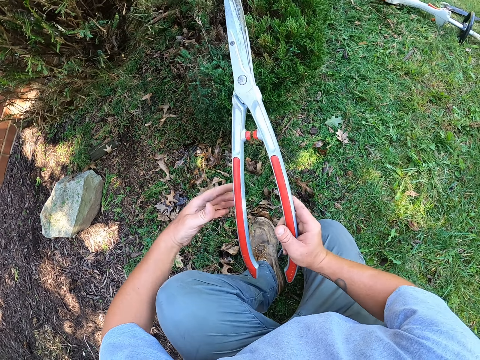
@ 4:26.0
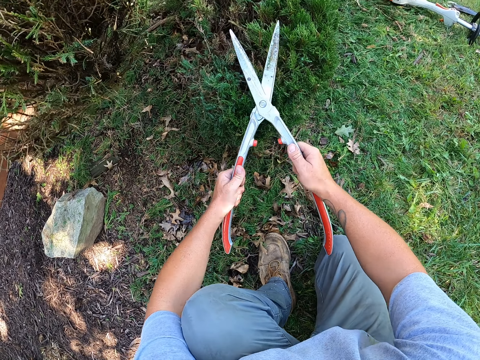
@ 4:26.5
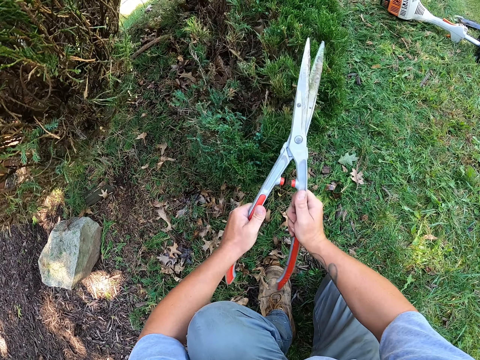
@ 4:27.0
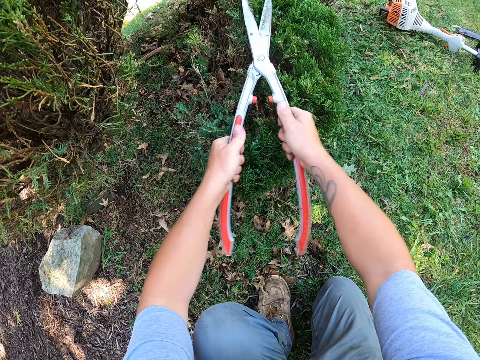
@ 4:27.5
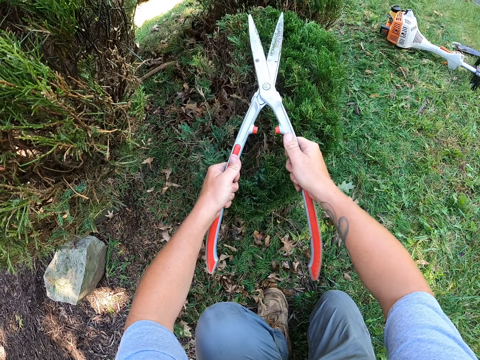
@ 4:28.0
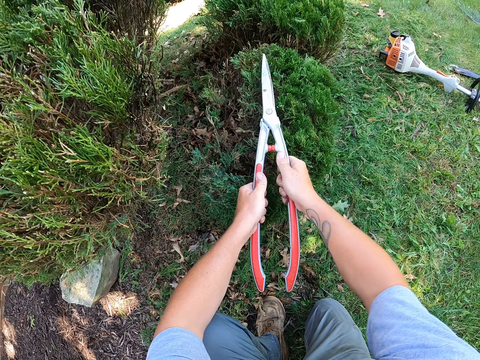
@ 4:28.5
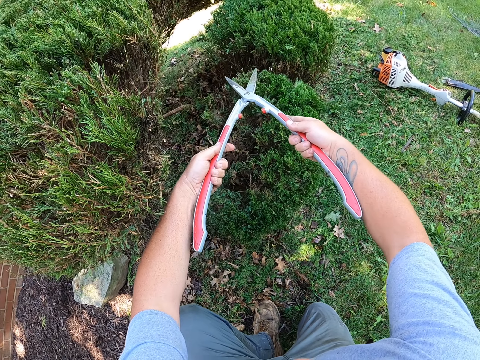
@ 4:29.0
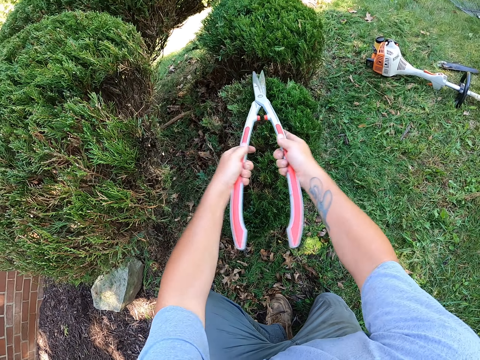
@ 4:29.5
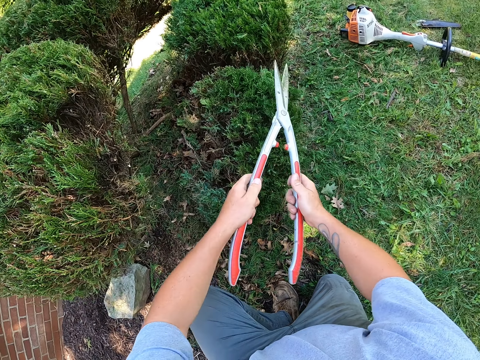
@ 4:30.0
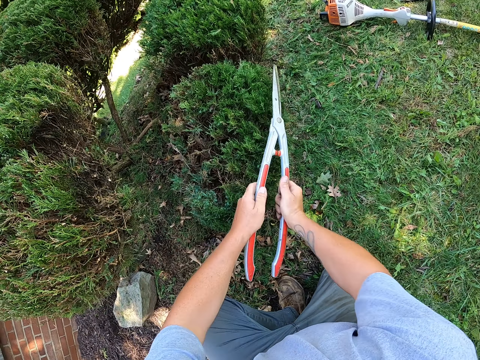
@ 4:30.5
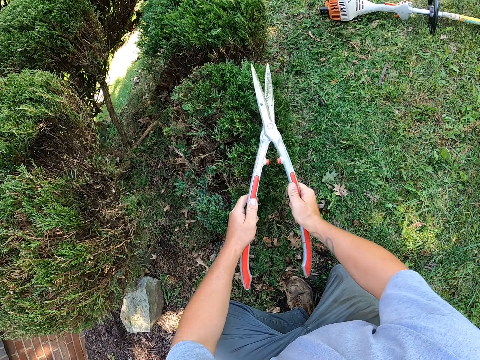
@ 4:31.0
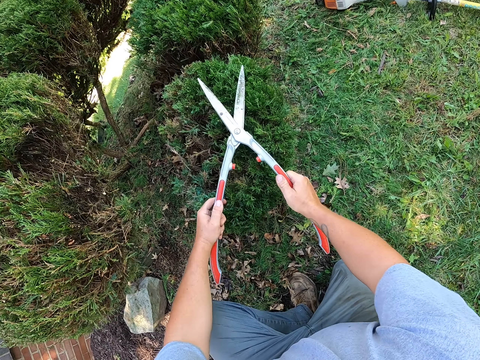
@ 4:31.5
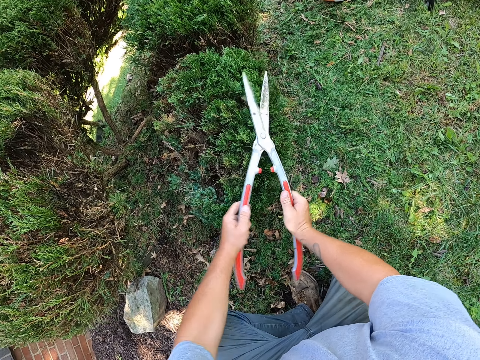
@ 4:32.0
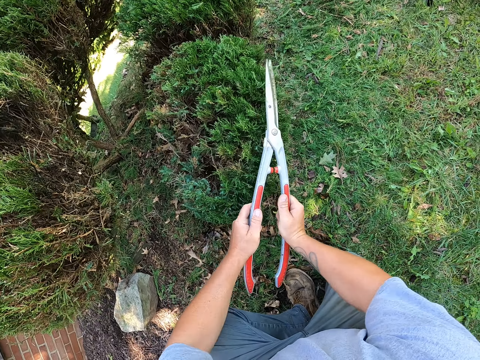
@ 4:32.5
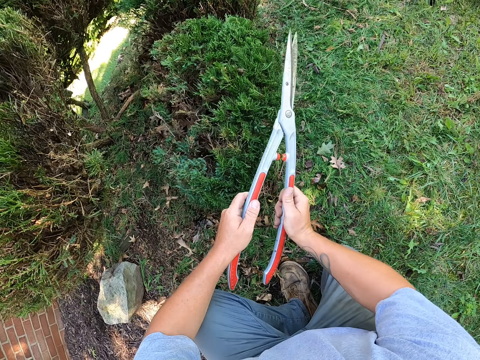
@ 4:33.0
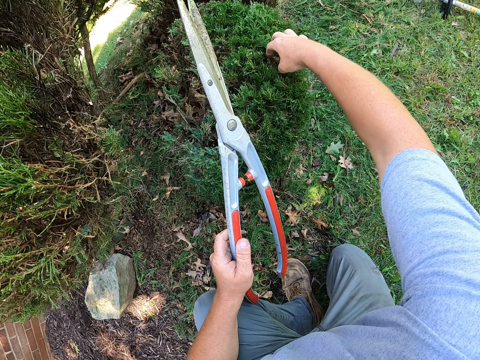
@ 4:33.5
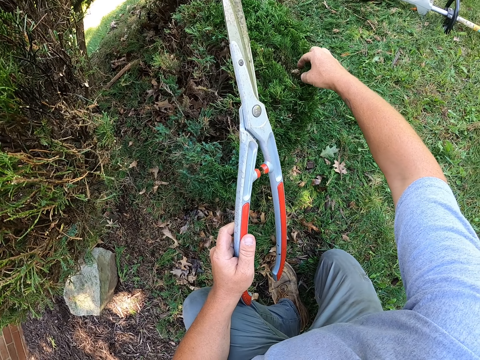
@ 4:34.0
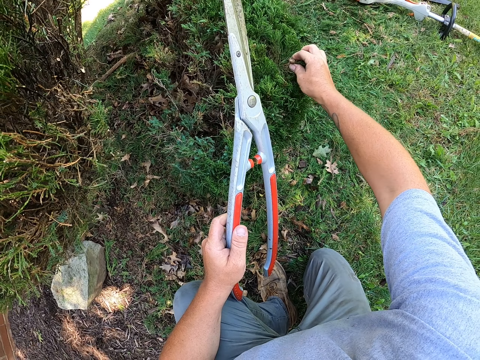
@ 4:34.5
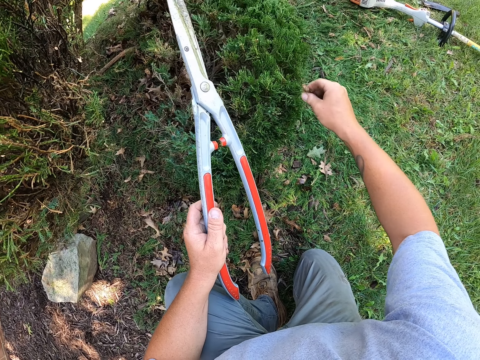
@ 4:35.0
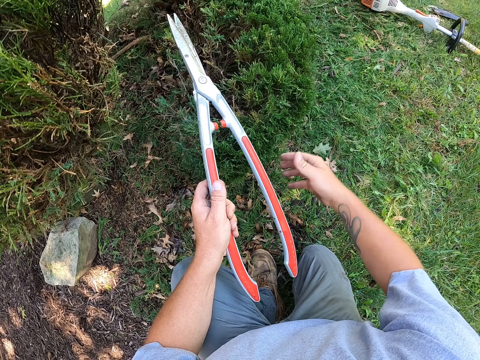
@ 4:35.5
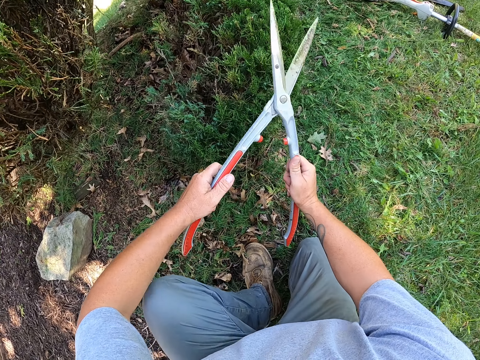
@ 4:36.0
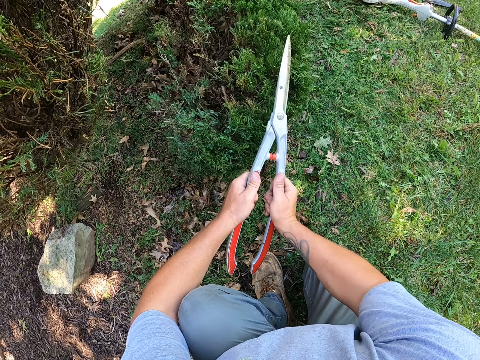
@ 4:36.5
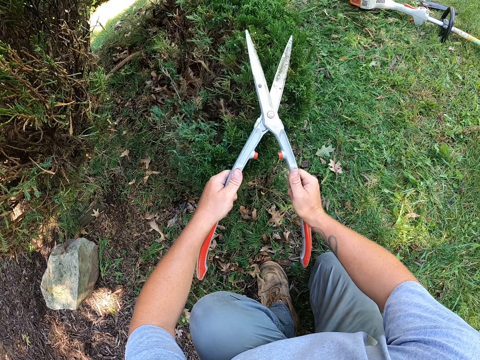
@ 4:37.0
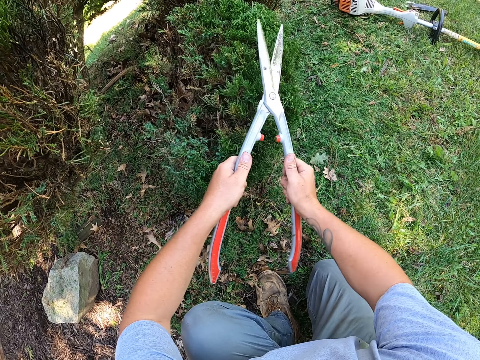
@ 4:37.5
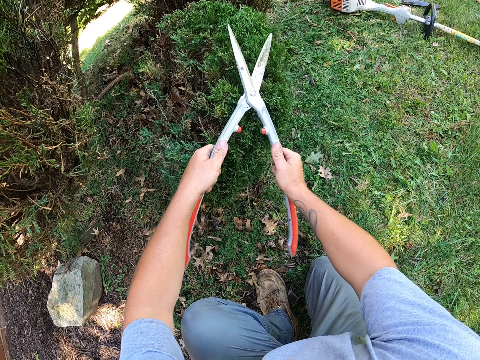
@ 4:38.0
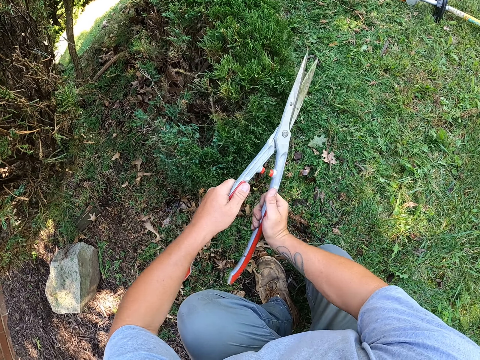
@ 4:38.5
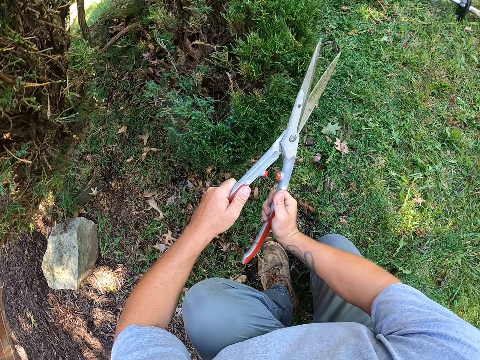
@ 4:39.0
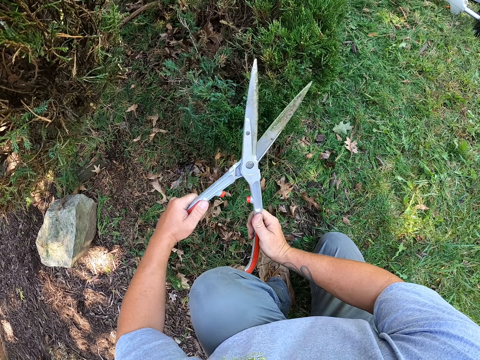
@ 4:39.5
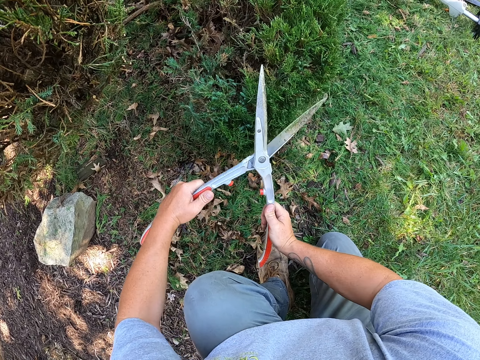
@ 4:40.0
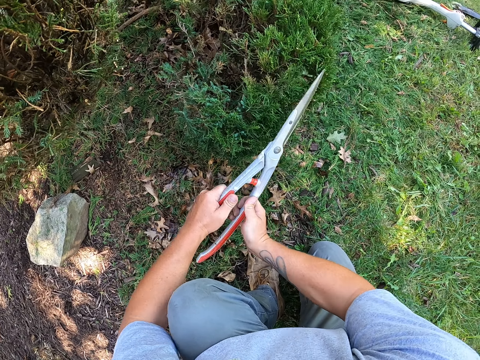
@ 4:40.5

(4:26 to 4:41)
The camera wearer trims the shrubs with secateurs. He removes unwanted leaves from the flower with his hand. He trims the shrubs with the secateurs.

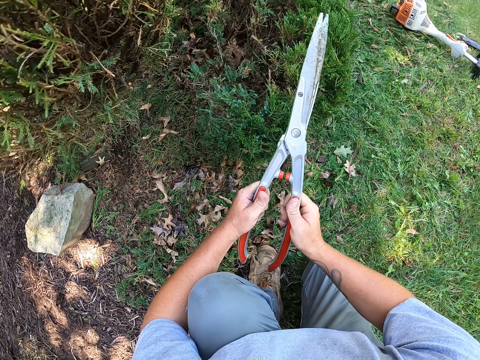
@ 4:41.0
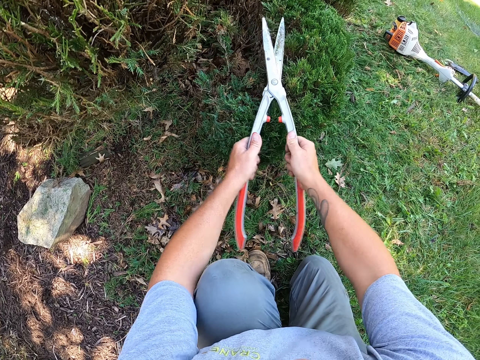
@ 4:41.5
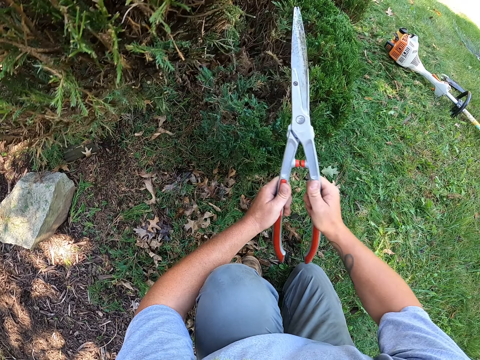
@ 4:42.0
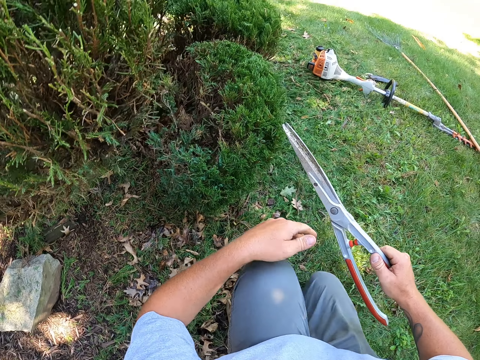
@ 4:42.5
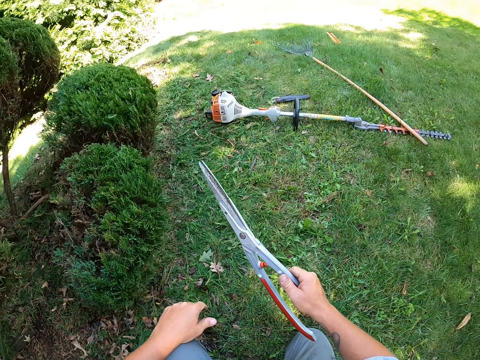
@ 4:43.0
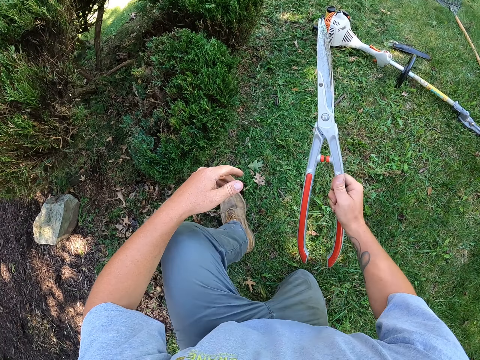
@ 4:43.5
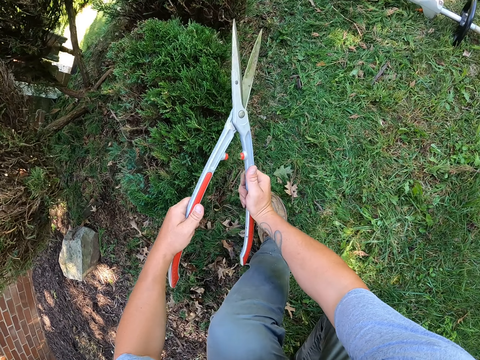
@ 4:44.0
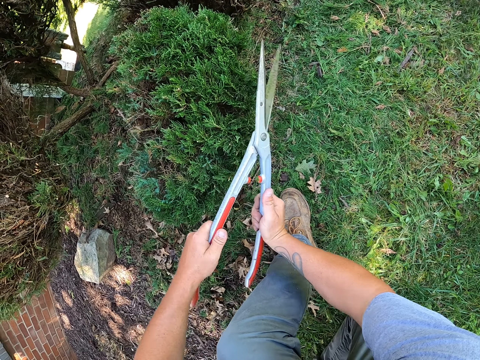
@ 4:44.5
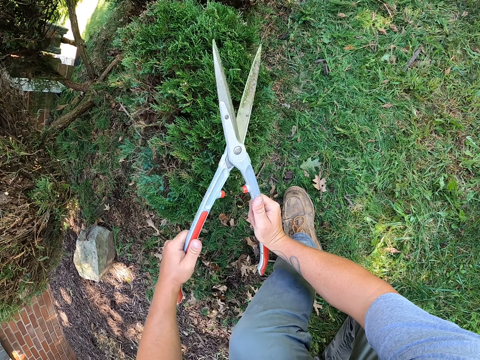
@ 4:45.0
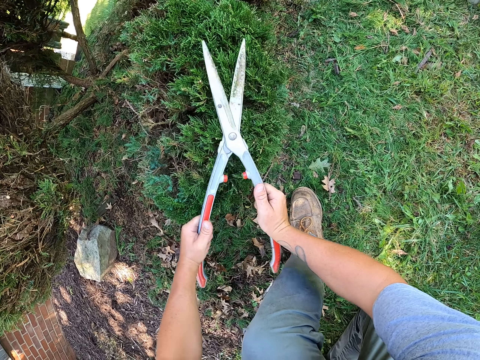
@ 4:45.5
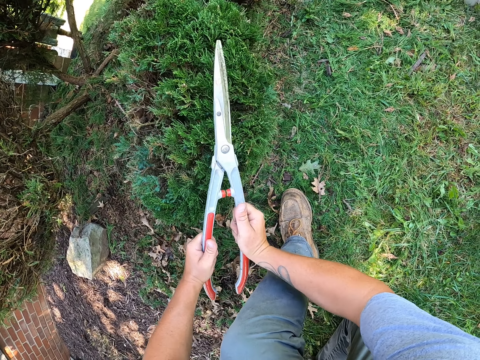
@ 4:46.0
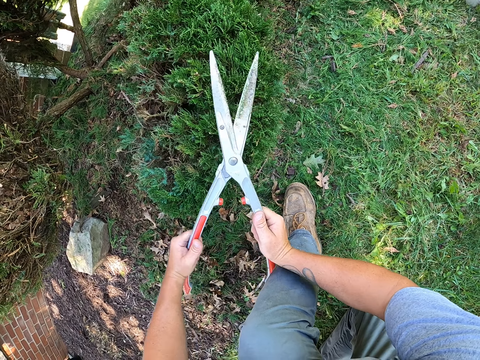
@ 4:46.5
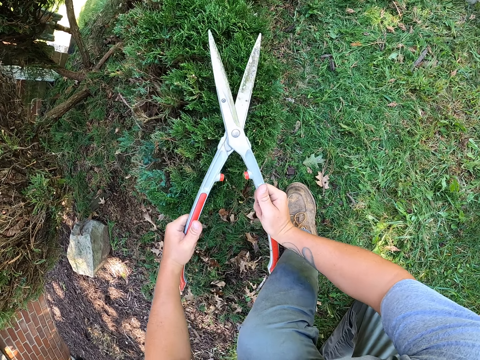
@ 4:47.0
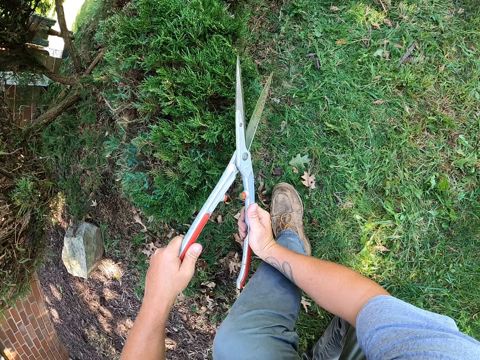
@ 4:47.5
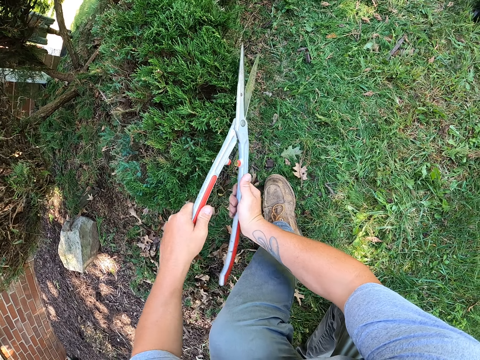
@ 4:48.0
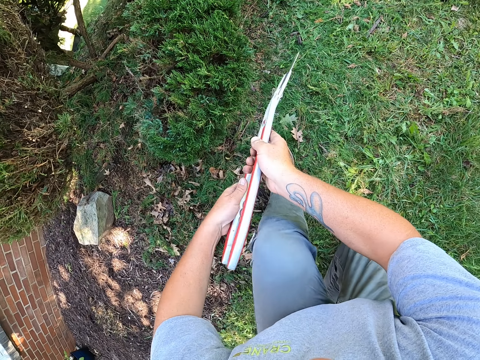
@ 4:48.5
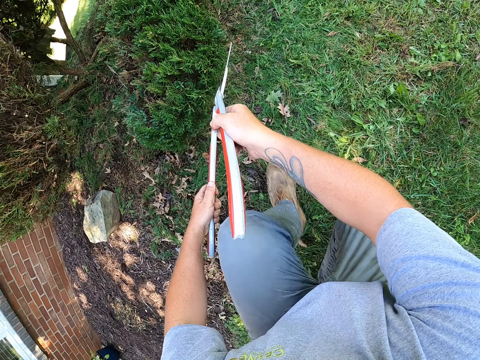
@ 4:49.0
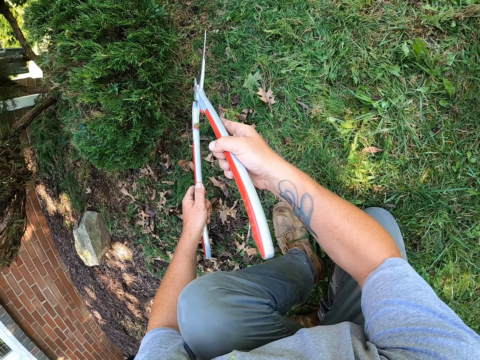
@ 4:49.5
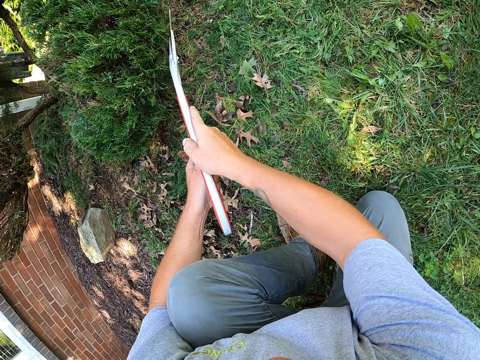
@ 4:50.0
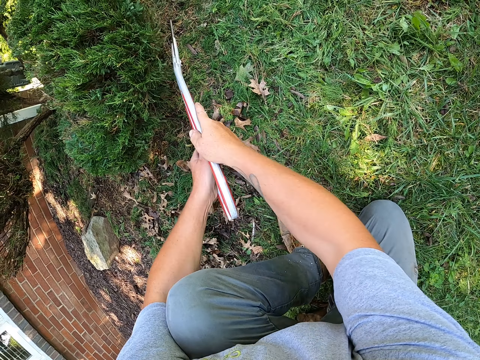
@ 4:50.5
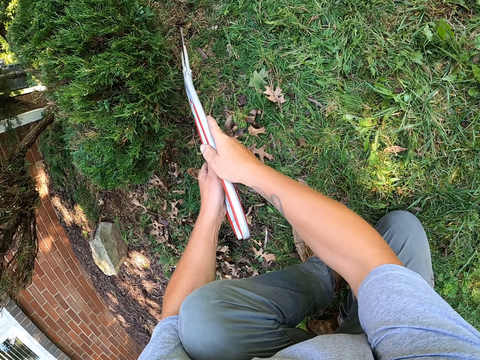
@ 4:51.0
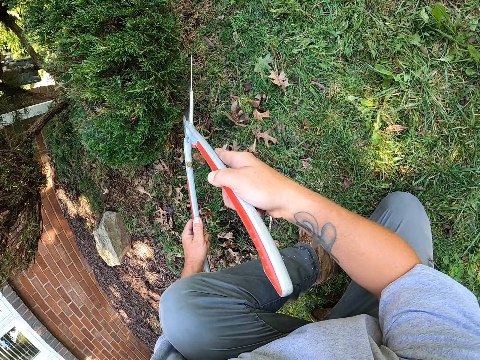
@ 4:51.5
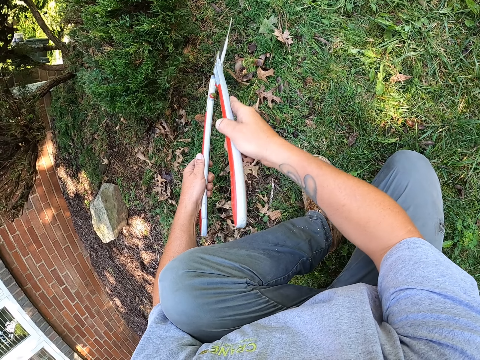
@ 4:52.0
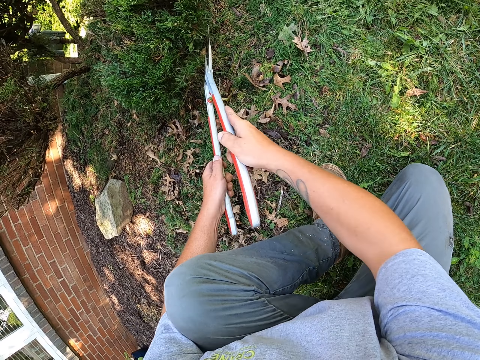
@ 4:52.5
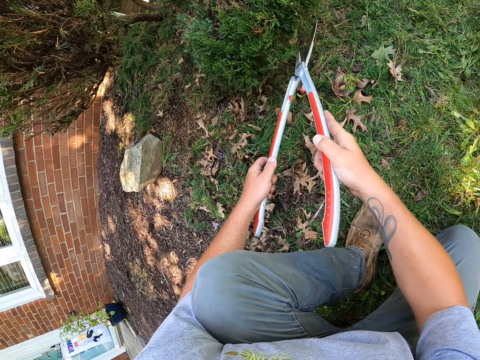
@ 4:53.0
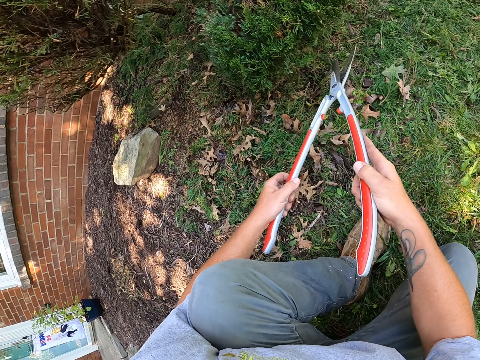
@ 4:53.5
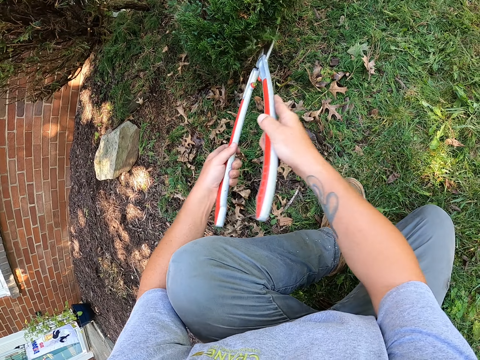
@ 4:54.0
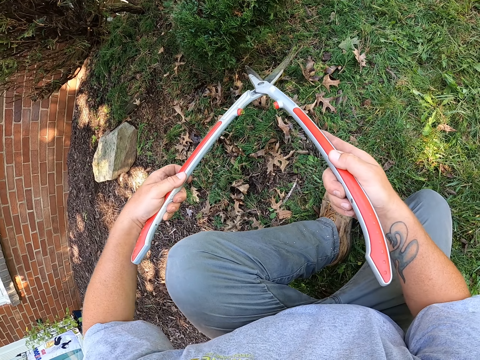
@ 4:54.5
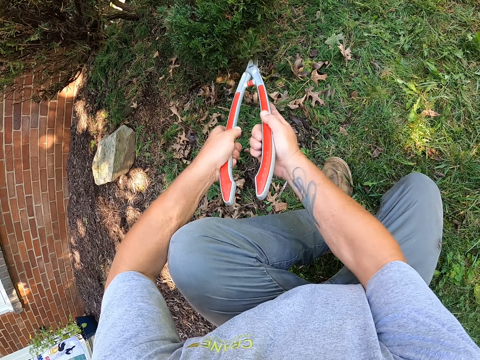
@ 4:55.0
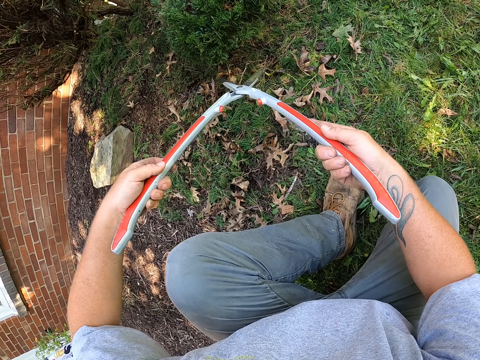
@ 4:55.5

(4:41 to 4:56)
The camera wearer moves a step. They trim the shrubs with secateurs. They hold the shrub clippers. They trim the shrub with the shrub clippers.
